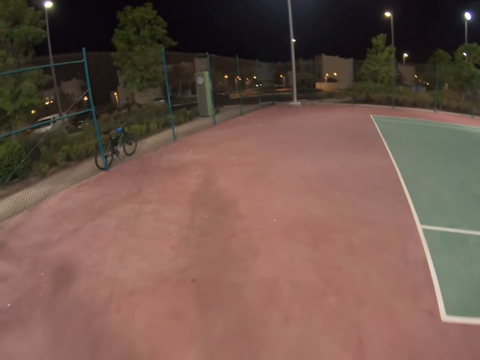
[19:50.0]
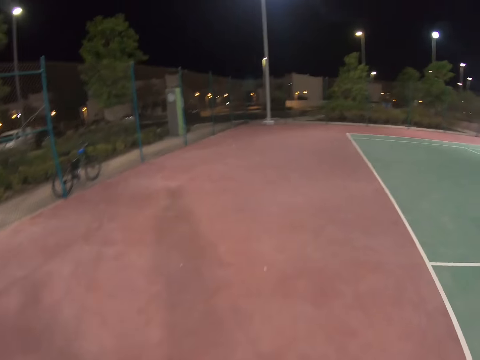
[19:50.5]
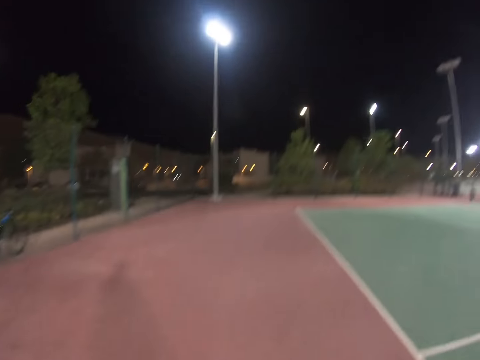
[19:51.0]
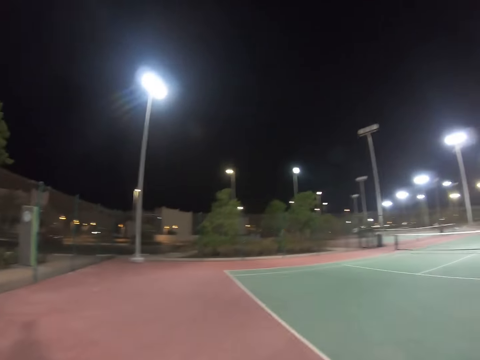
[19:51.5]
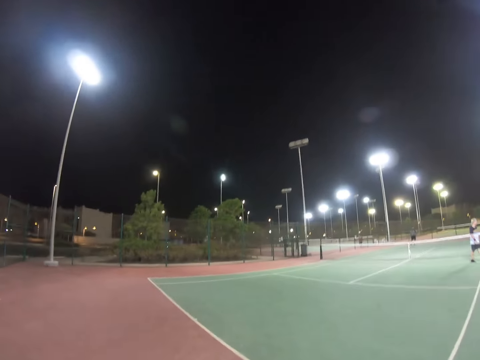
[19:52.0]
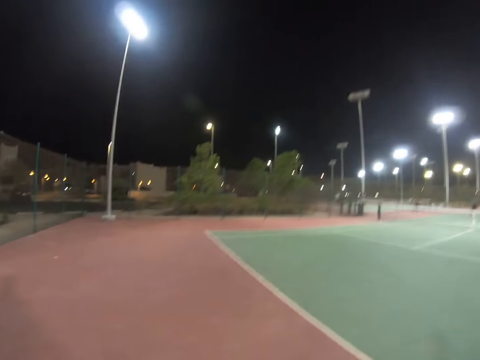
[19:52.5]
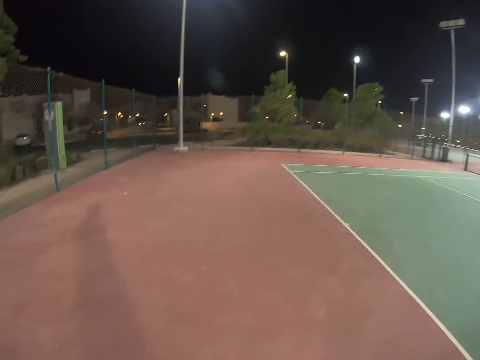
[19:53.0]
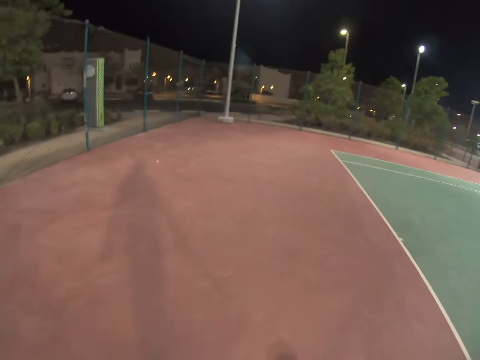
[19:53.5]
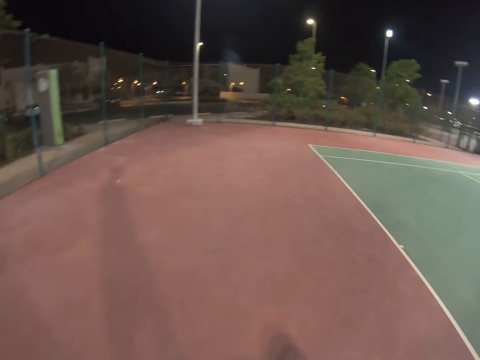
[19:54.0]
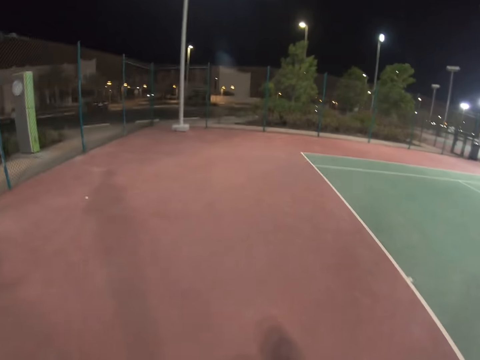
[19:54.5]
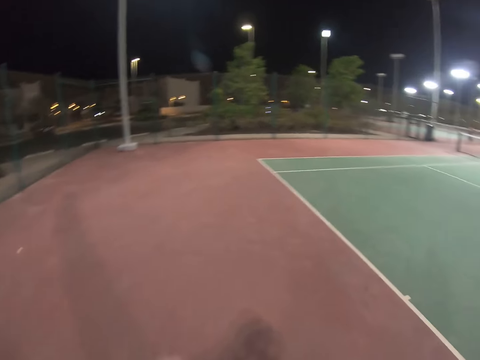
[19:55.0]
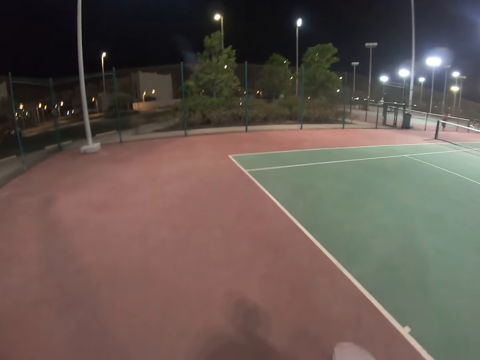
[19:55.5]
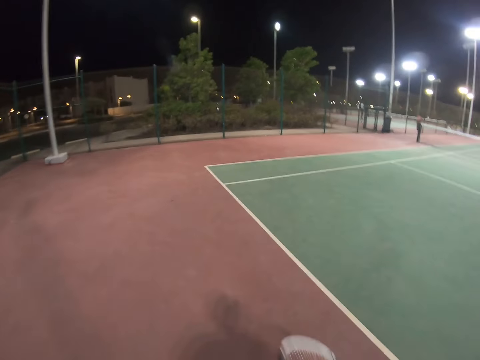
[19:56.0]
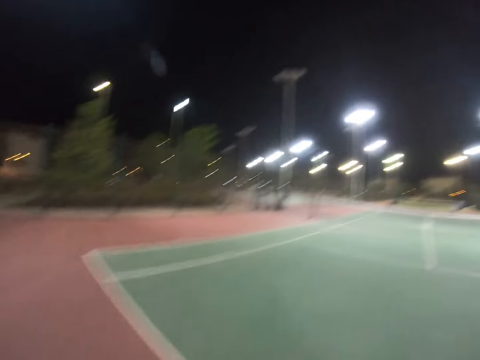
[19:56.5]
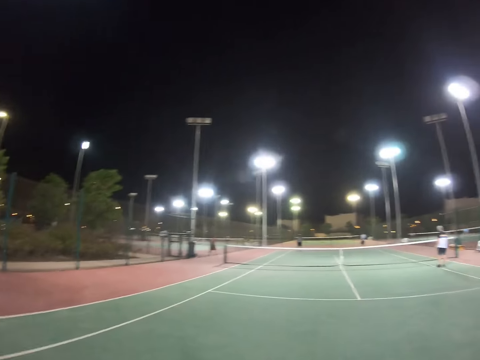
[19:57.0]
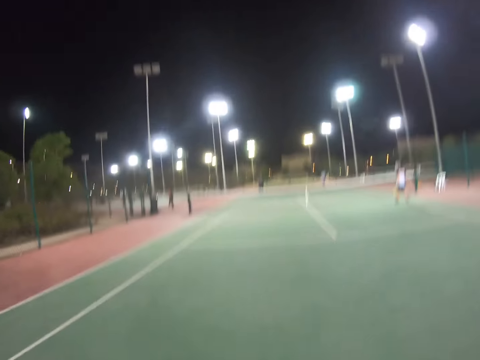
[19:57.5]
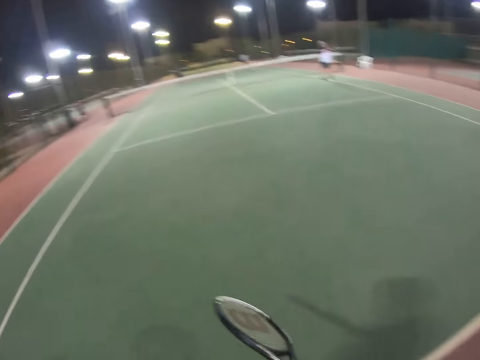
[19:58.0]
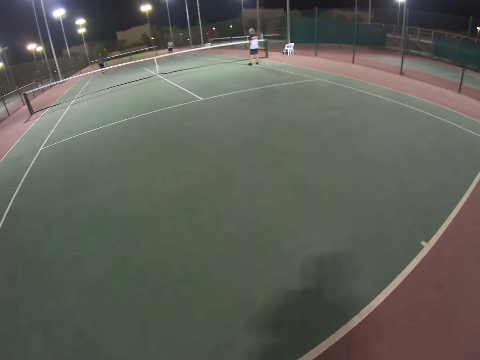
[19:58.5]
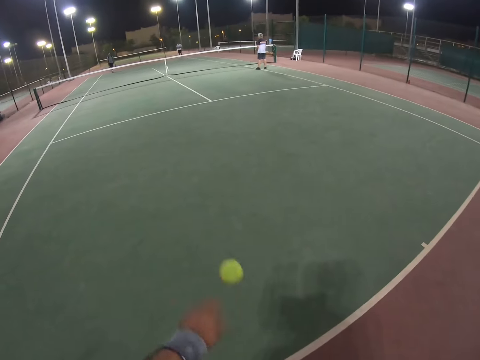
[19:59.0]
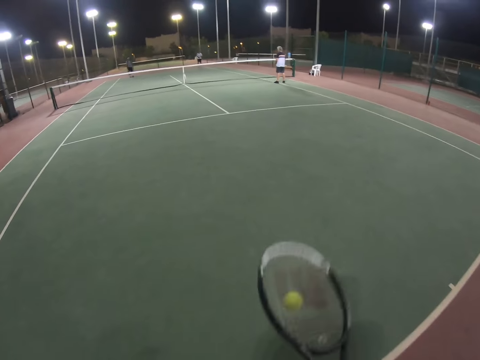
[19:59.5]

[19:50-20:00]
The camera wearer takes the ball. They walk. They raise the racket. They bounce the ball with the racket.

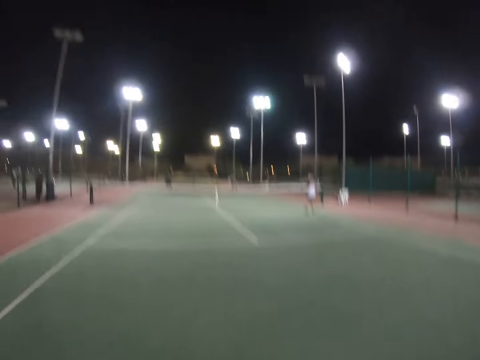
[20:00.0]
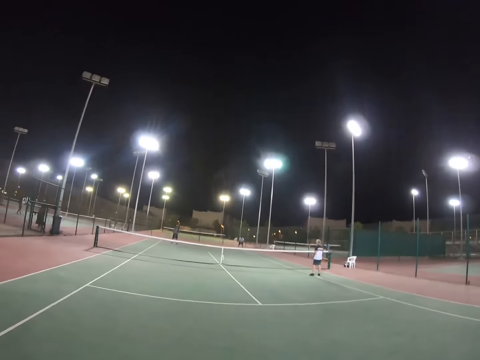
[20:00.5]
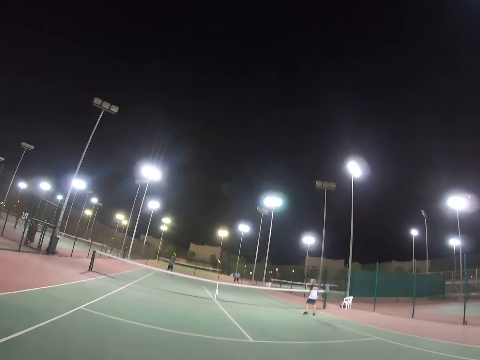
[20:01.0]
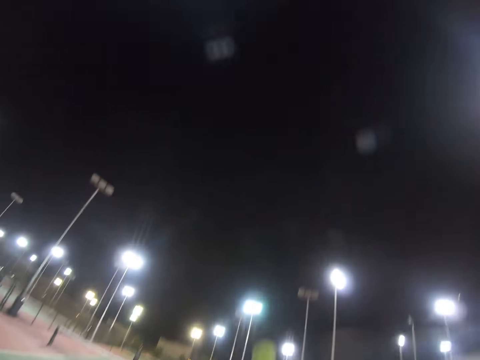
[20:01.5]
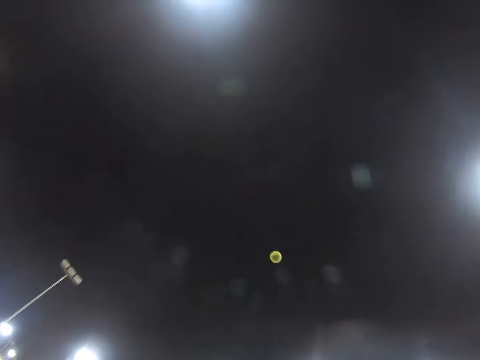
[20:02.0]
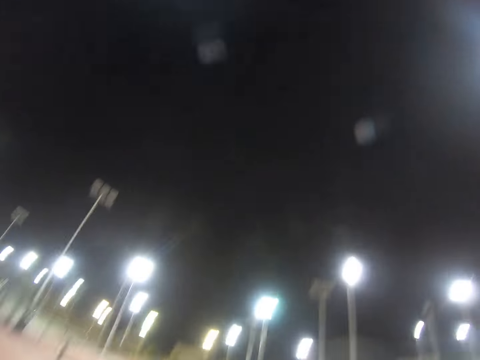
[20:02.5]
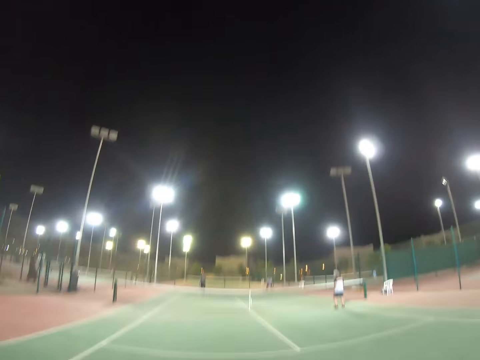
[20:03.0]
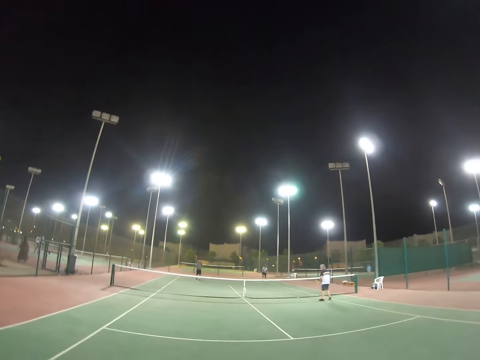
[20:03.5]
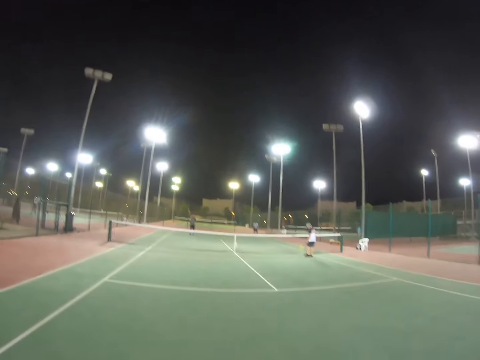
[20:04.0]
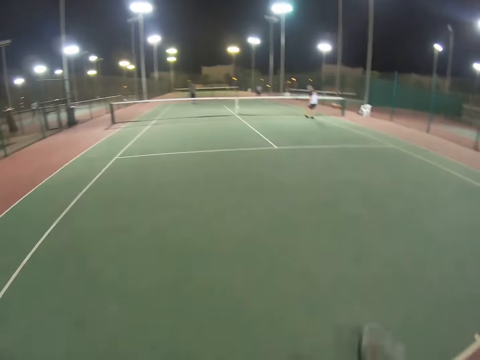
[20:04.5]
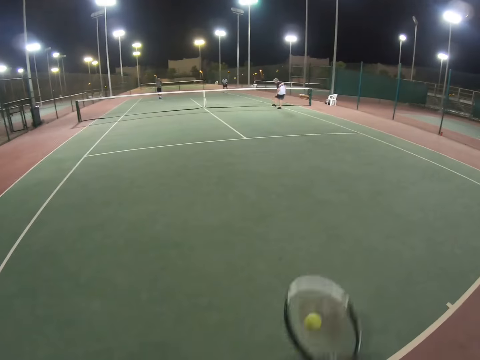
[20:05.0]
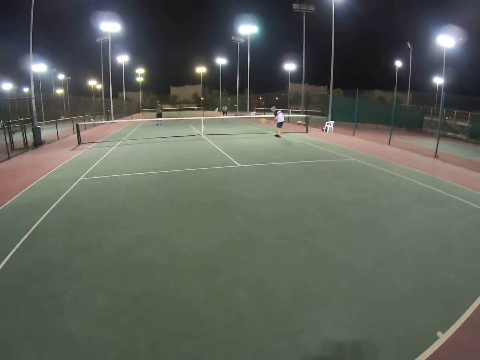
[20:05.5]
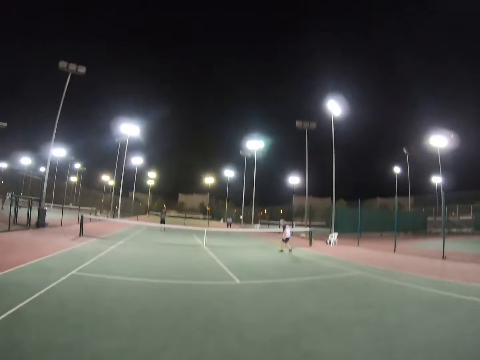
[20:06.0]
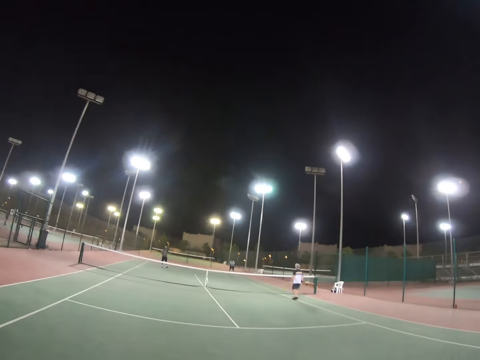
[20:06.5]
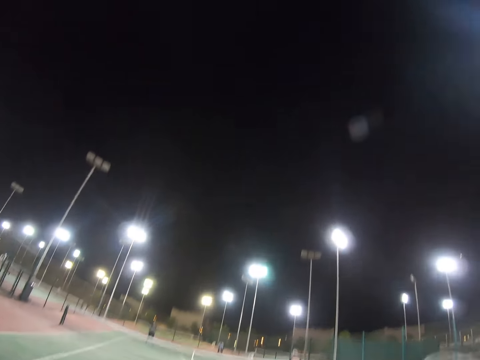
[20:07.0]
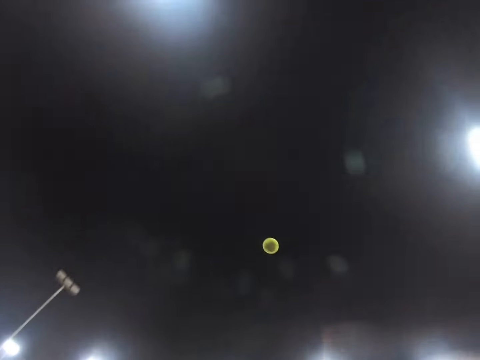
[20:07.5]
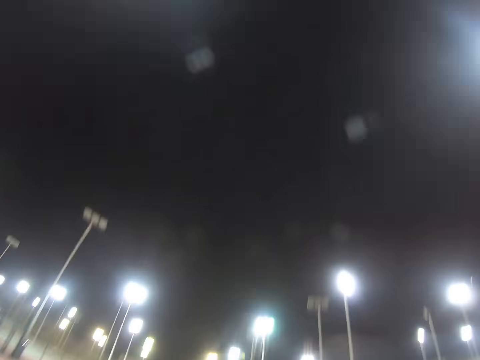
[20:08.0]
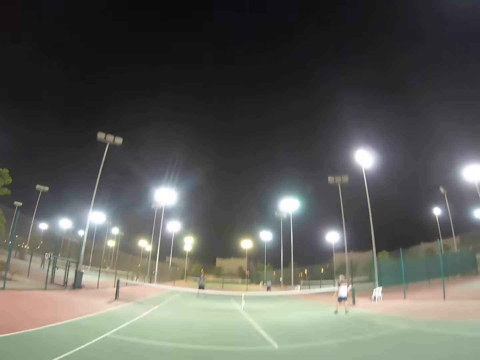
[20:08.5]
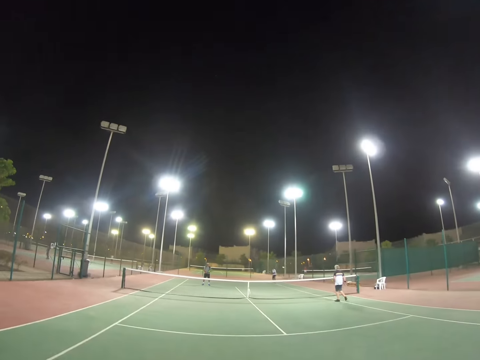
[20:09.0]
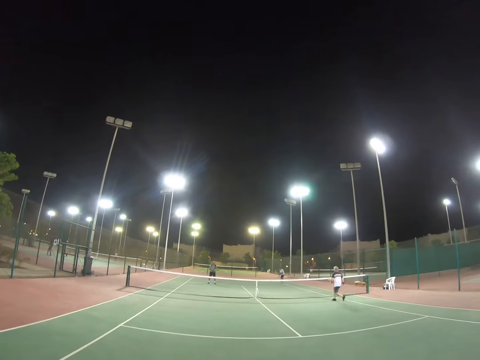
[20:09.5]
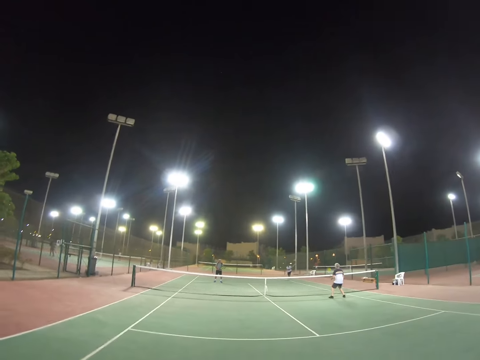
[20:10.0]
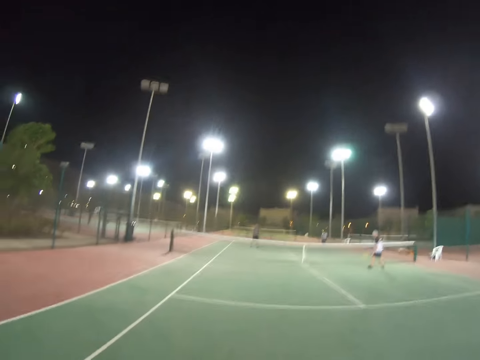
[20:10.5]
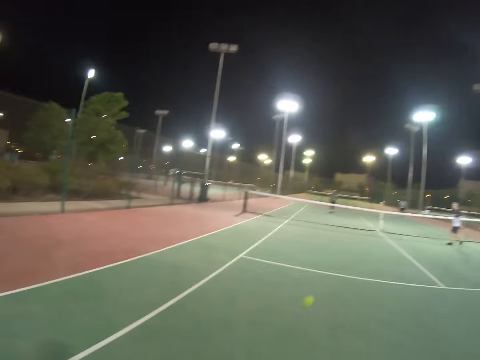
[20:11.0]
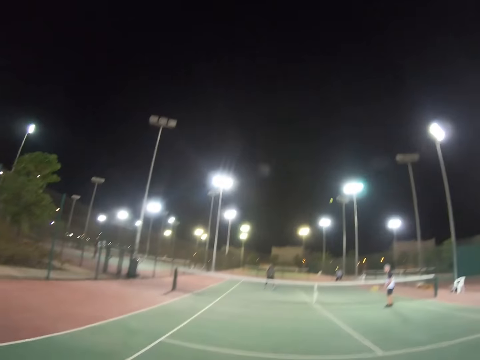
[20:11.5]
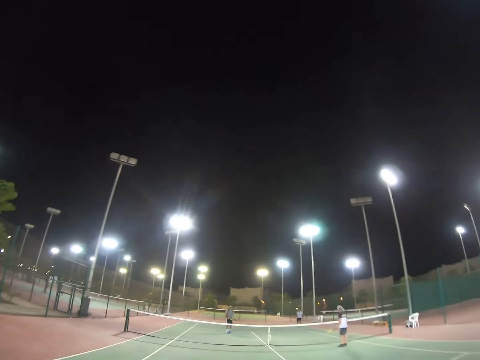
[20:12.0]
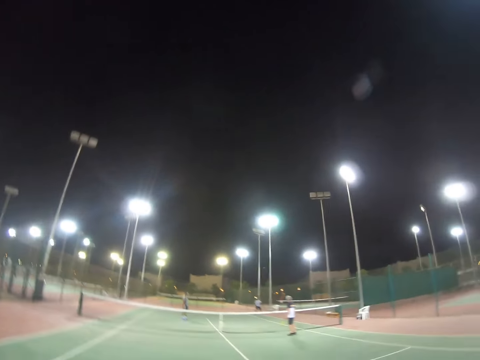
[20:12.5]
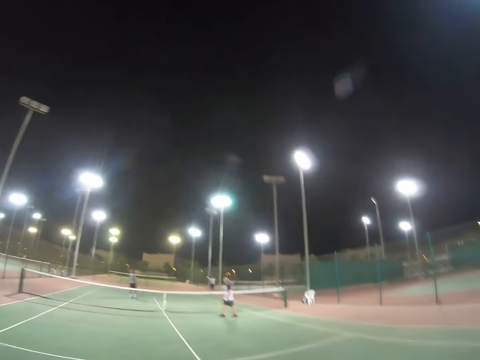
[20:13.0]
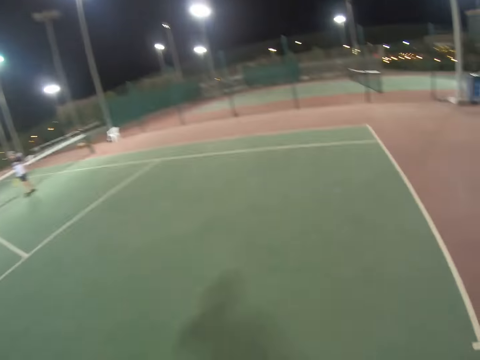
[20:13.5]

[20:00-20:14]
The camera wearer serves the ball. They hit the ball with the racket. A person walks on the tennis court carrying a tennis racket. The camera wearer raises the racket and raises the ball. A man bounces the ball with the racket. The camera wearer hits the ball with the racket and serves the ball. The person walks on the tennis court carrying the tennis racket. Another man hits the ball. The camera wearer hits the ball.

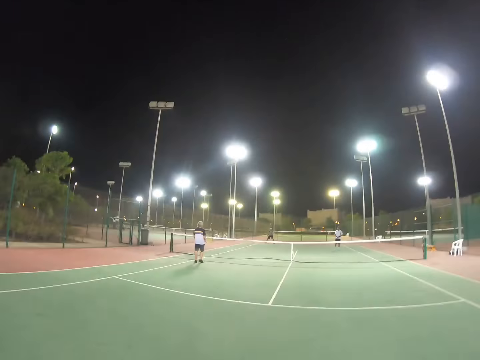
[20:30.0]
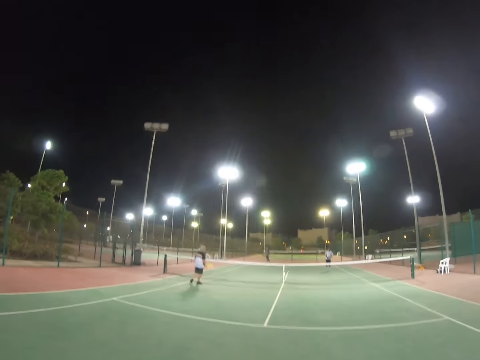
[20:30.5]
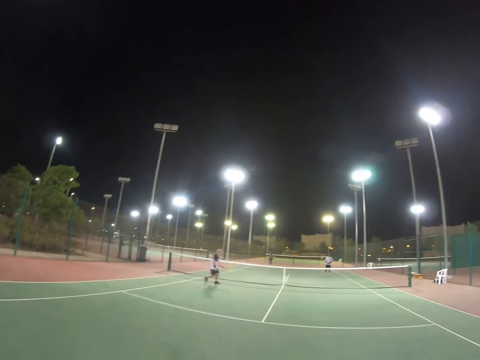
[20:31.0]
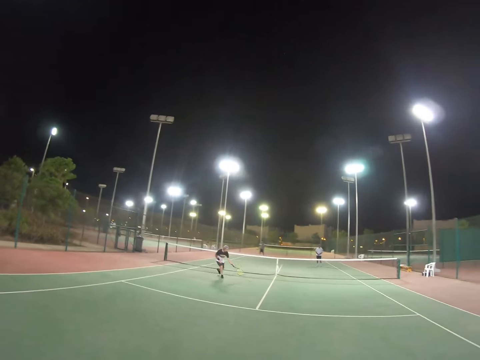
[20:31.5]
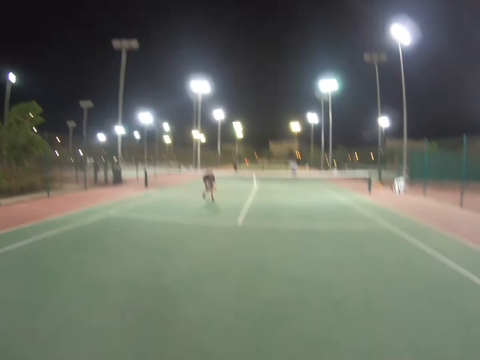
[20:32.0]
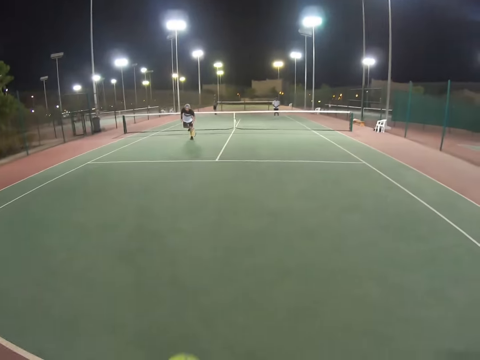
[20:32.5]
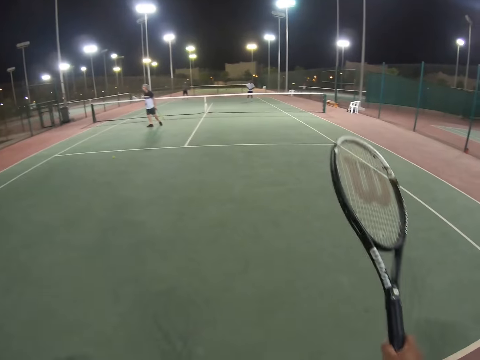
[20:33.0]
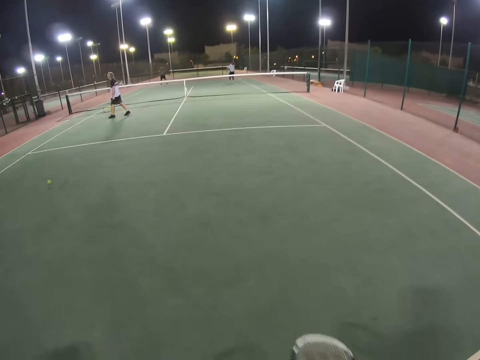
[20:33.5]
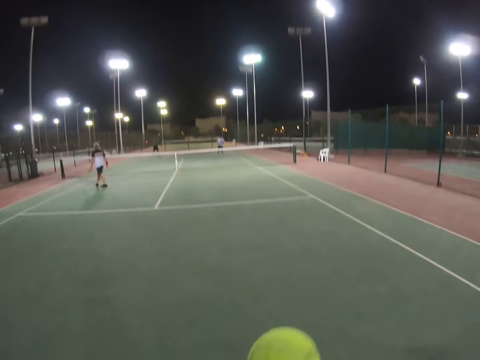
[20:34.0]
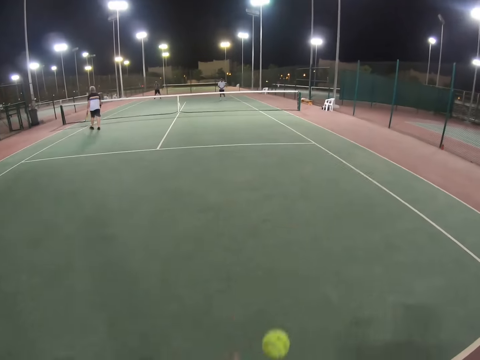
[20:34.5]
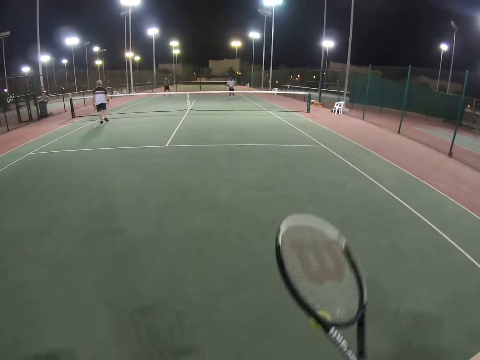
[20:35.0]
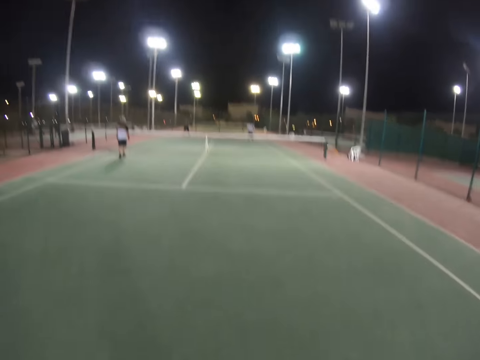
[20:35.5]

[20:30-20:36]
A man takes the ball from the ground. The man hits the ball on the ground. The camera wearer bounces the ball with his racket.
